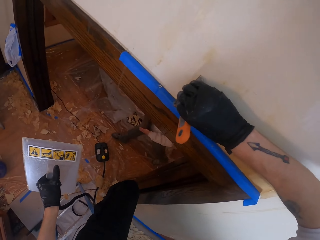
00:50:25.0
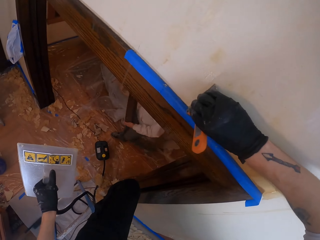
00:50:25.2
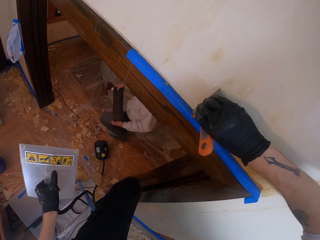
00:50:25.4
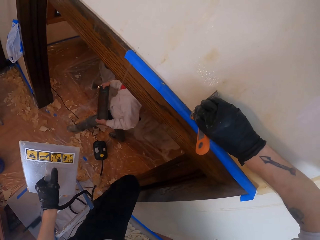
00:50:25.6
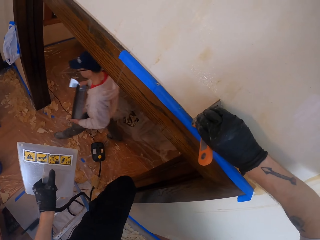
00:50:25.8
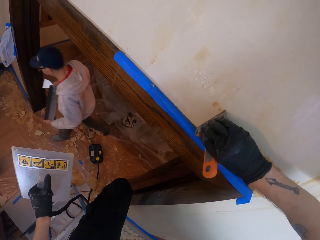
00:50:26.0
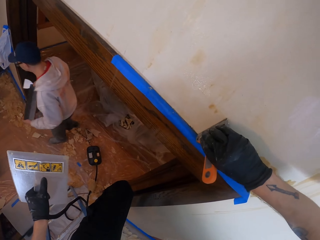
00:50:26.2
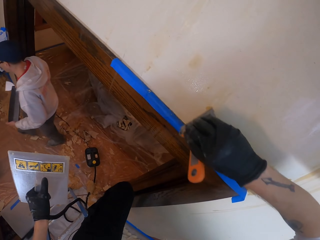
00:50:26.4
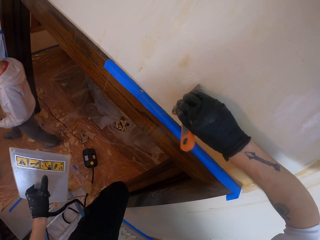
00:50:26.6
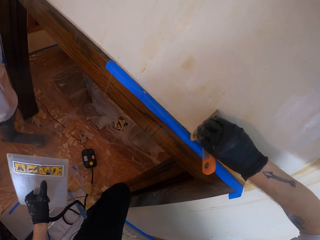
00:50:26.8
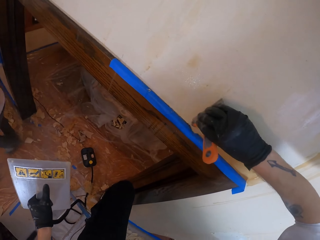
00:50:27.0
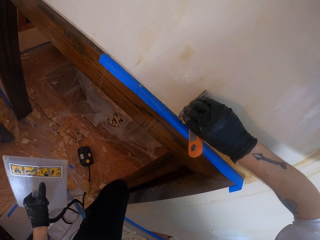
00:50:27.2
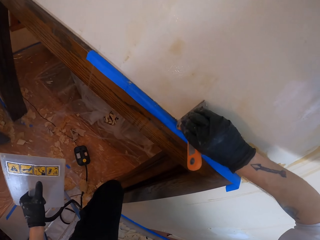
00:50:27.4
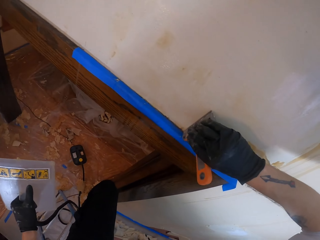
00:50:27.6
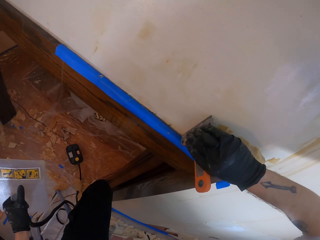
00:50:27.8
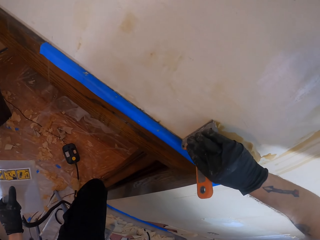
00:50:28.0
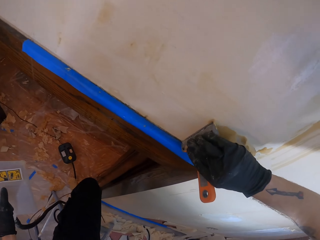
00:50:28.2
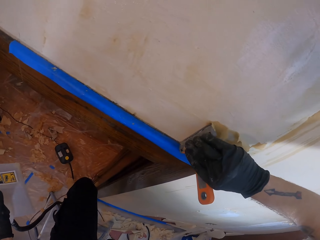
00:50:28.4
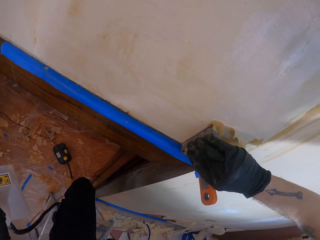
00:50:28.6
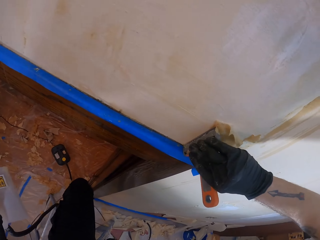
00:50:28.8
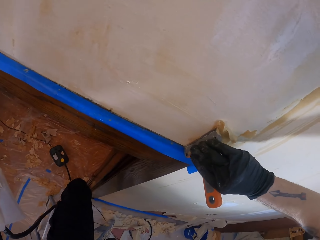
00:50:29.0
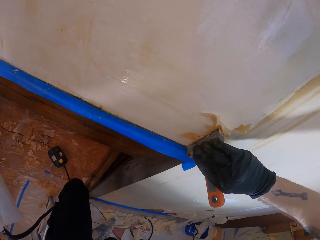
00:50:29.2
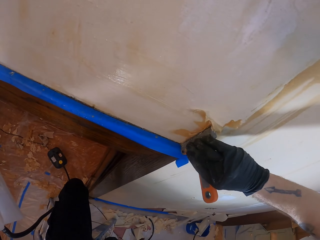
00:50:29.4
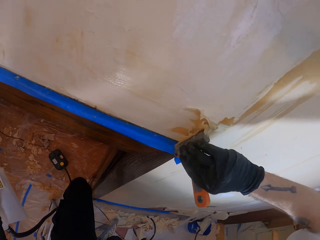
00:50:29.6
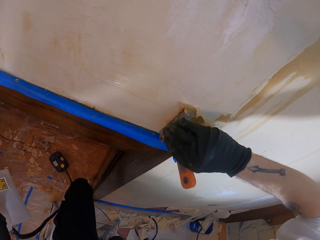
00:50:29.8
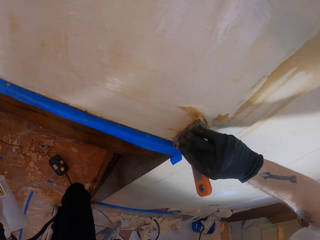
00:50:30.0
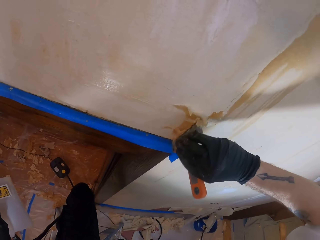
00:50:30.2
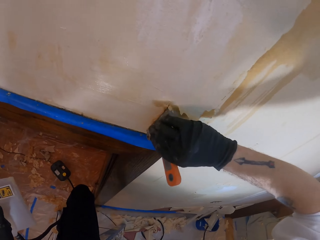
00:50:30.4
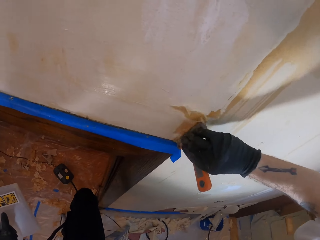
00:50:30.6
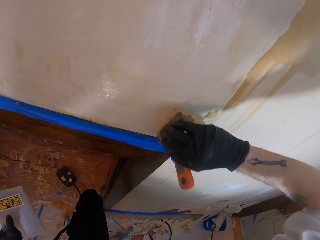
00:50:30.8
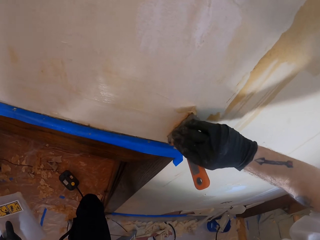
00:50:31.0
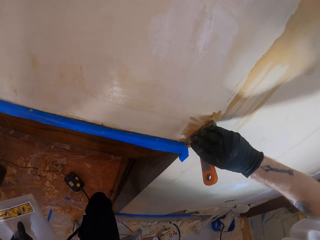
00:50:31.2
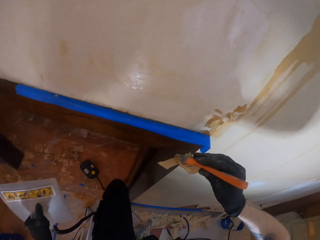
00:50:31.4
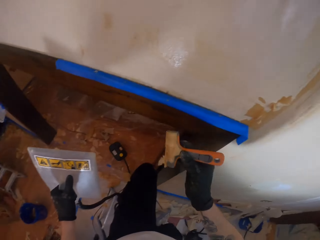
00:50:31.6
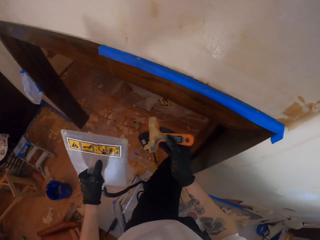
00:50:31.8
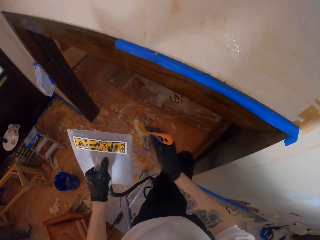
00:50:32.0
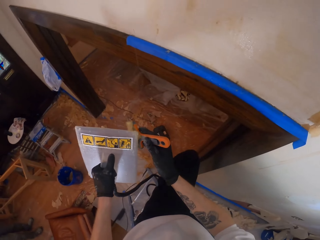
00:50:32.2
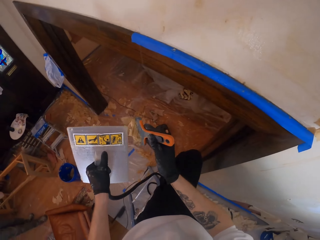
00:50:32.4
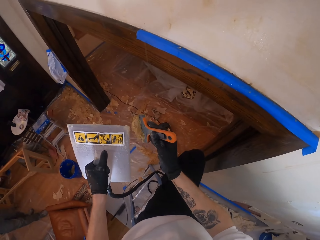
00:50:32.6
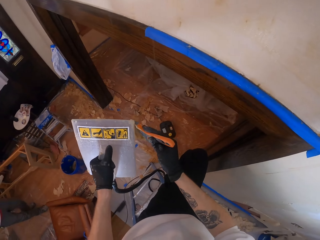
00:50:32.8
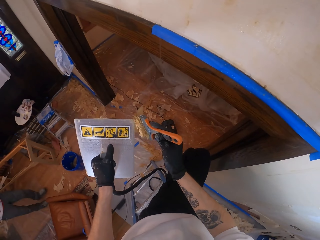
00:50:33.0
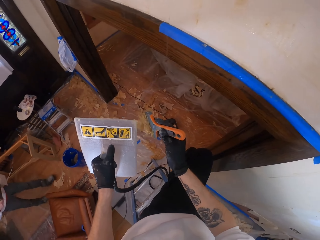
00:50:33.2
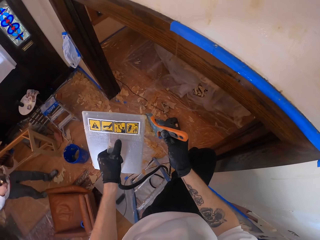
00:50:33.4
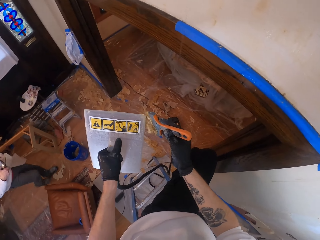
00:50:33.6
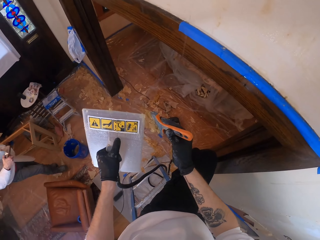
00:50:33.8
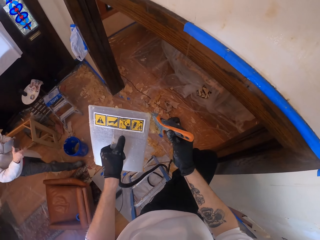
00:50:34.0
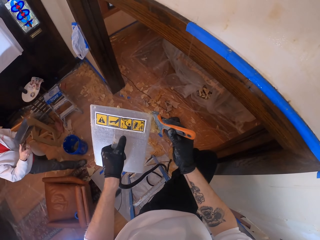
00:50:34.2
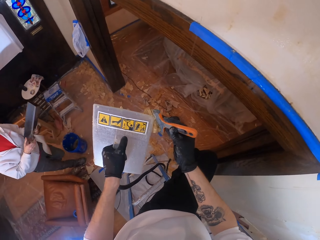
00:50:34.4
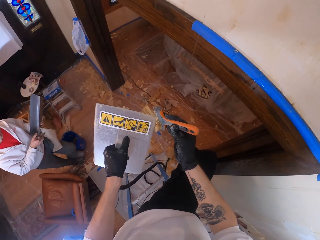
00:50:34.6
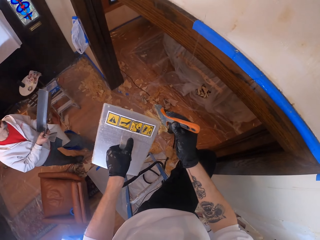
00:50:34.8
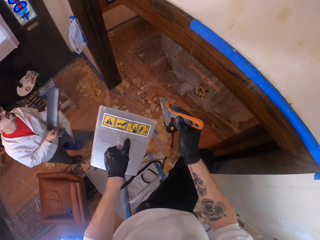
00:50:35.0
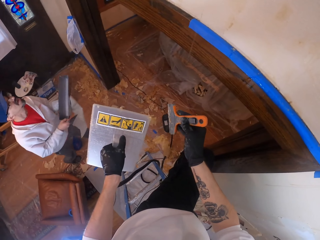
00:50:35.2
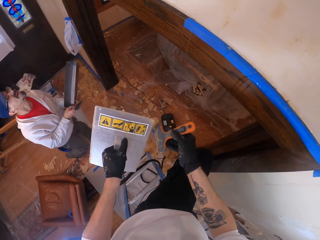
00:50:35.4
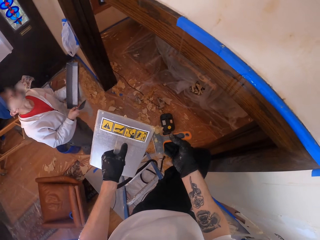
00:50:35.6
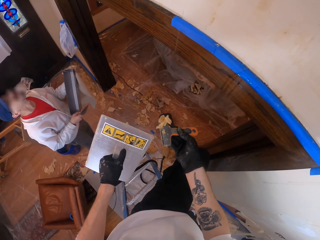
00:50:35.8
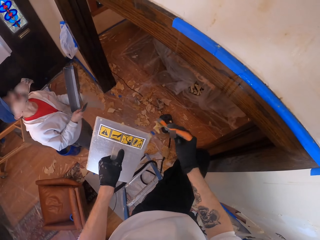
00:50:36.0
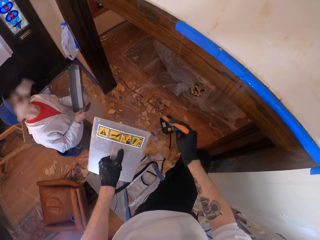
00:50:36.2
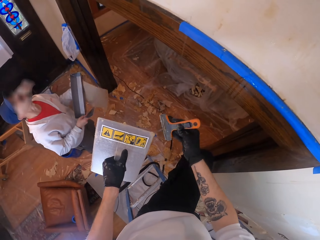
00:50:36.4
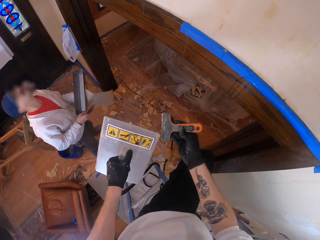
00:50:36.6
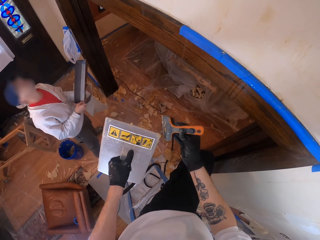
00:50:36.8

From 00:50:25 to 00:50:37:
The camera wearer removes the wallpaper. They remove the stuck wallpaper from the hand scraper. They drop the wallpaper on the floor.

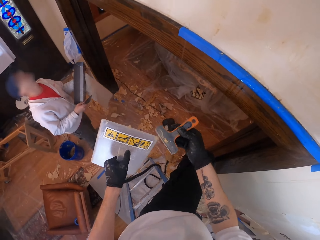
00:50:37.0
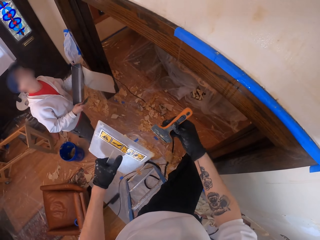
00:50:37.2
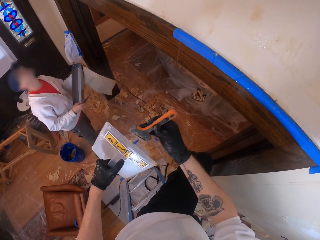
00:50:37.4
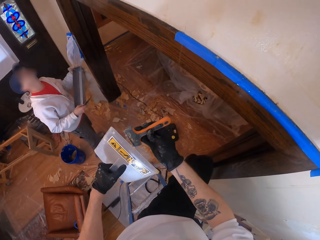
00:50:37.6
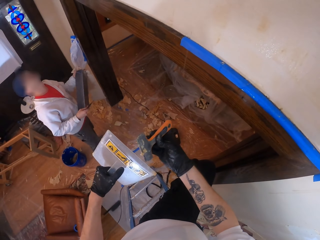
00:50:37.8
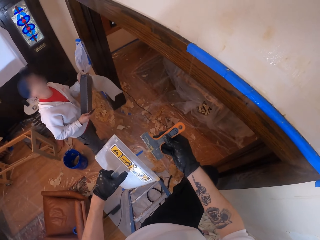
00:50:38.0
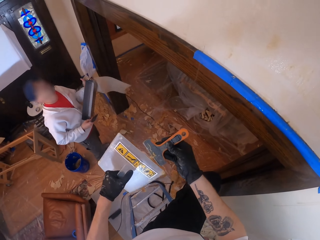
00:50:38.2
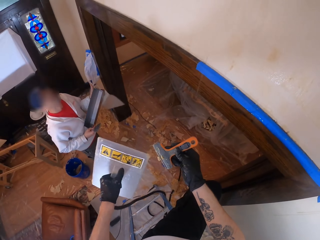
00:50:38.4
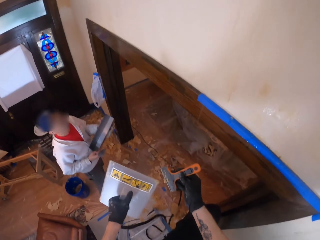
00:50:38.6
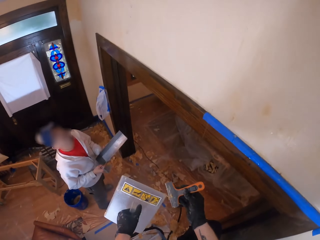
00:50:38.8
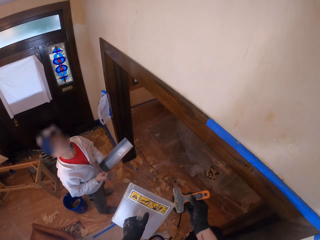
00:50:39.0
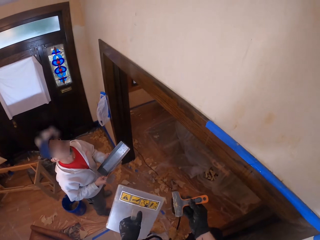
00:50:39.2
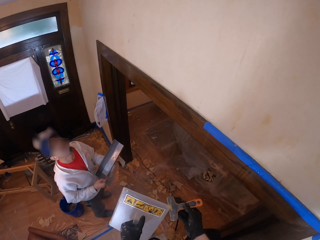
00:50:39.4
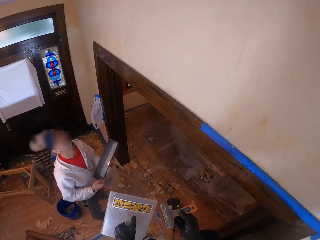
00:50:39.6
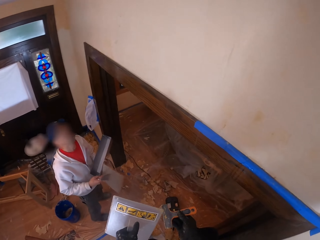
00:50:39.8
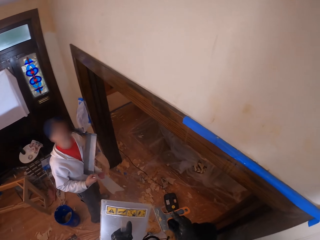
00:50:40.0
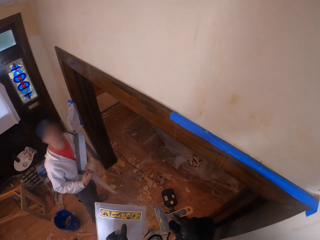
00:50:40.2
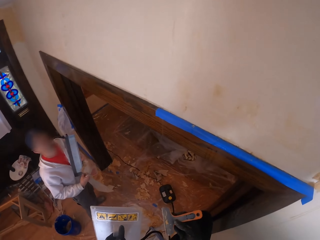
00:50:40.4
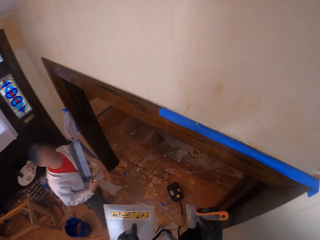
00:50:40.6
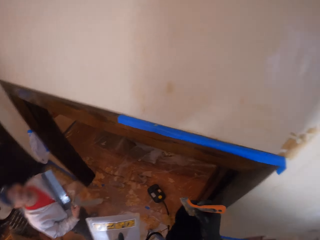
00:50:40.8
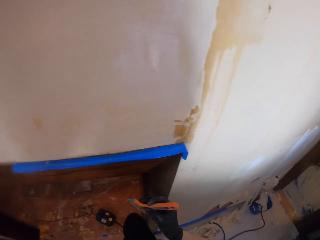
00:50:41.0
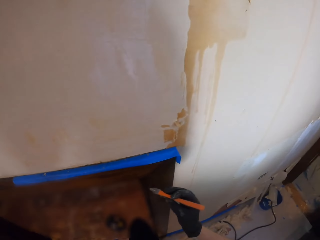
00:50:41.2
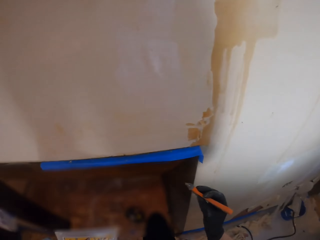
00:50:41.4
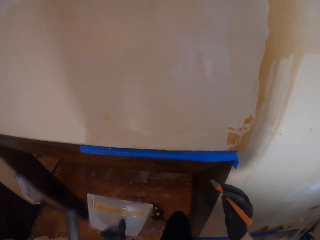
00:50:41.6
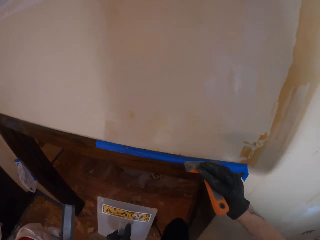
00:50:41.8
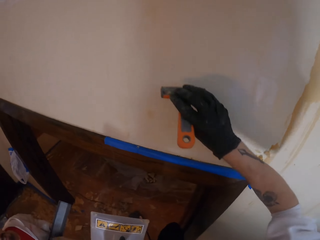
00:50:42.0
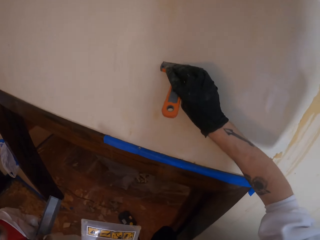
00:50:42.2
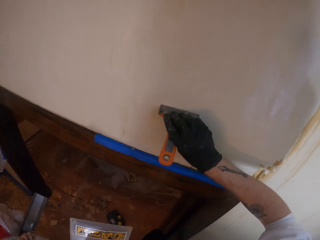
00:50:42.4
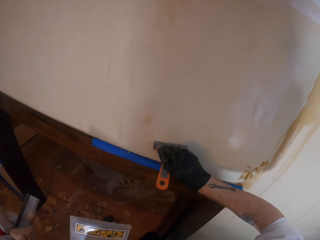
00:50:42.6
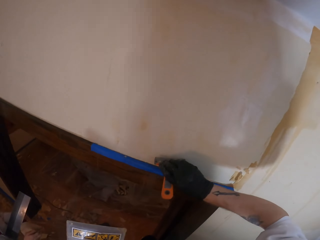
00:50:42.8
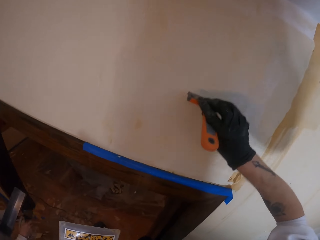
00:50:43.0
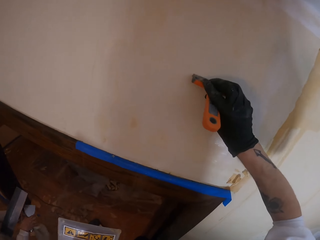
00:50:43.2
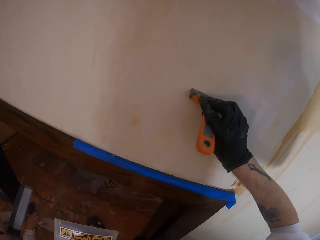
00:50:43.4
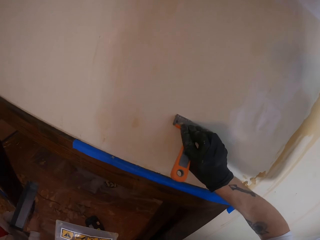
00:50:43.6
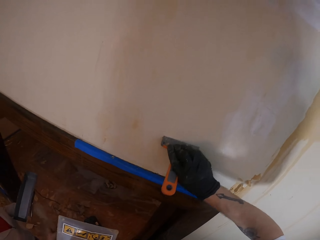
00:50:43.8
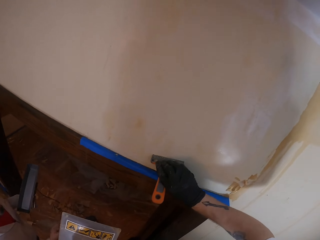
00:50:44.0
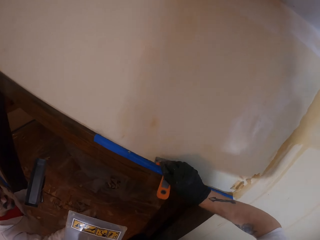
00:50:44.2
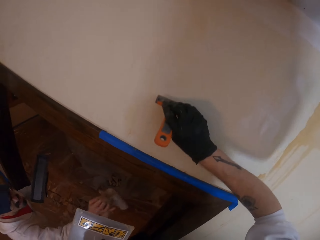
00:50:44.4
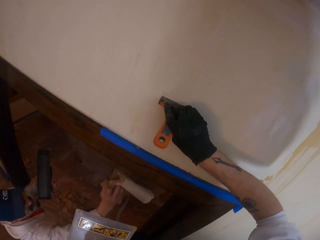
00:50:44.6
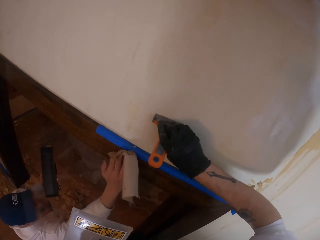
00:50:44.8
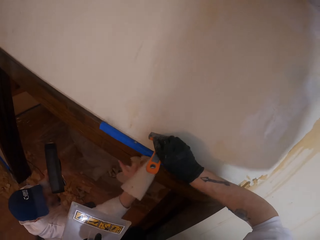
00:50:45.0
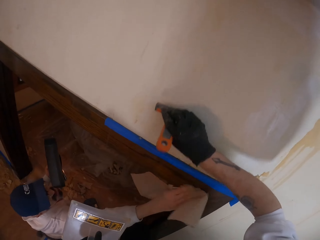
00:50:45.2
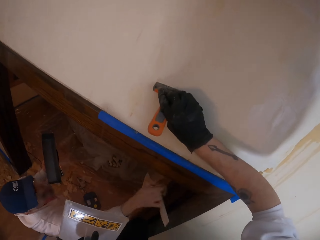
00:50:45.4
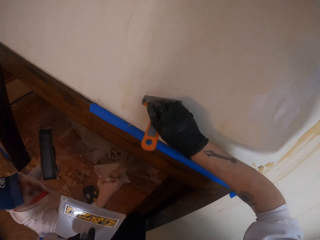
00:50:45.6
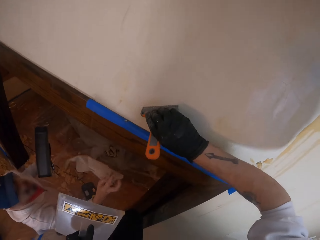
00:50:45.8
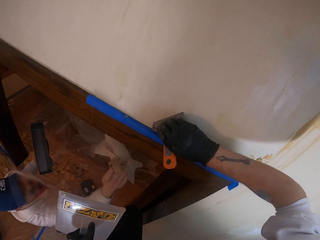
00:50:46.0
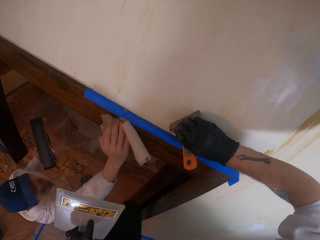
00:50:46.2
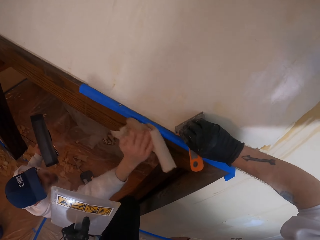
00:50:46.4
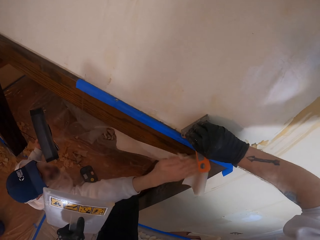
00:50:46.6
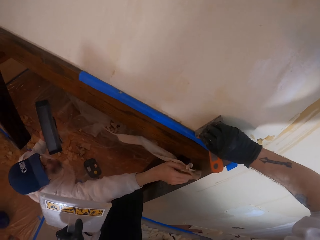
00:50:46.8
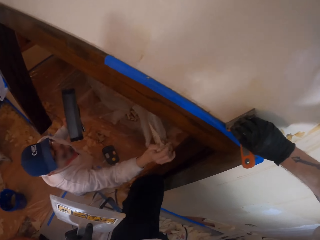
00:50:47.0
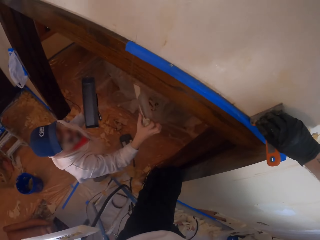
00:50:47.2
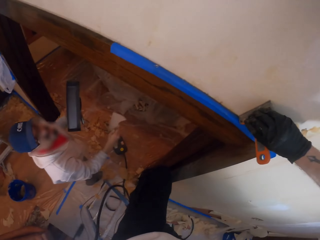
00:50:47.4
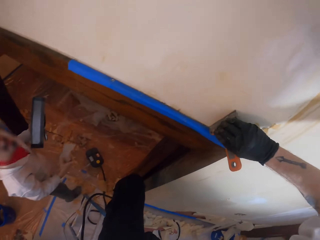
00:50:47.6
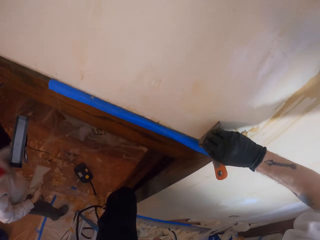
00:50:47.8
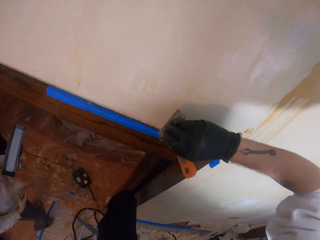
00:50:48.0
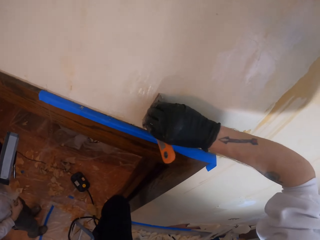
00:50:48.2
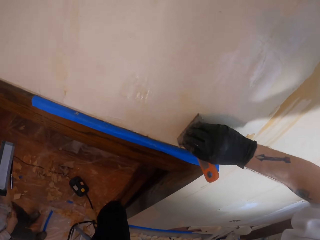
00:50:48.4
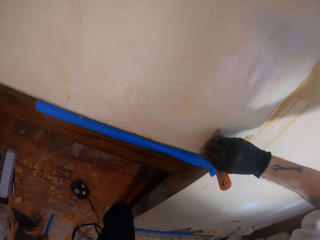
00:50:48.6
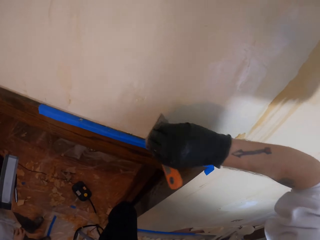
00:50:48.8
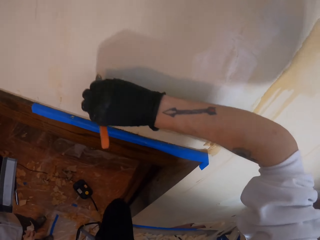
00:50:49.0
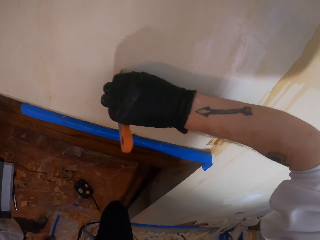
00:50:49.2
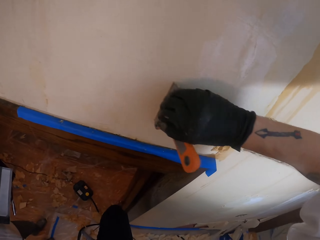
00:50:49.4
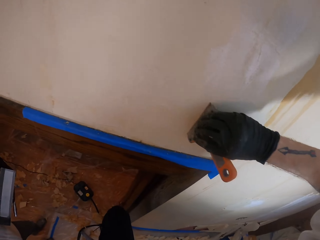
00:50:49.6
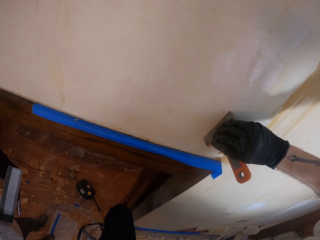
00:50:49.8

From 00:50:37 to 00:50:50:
The camera wearer removes the stuck wallpaper from the steam remover. They remove the stuck wallpaper from the hand scraper. They scrape the wallpaper. A man wipes the wall. The camera wearer scrapes the wallpaper.
